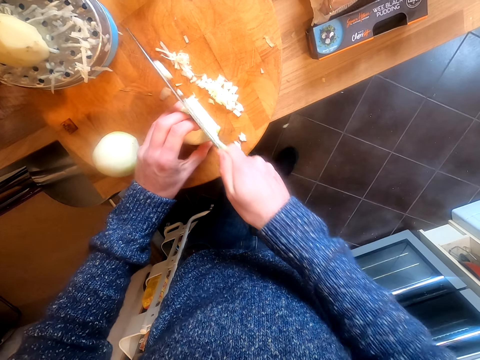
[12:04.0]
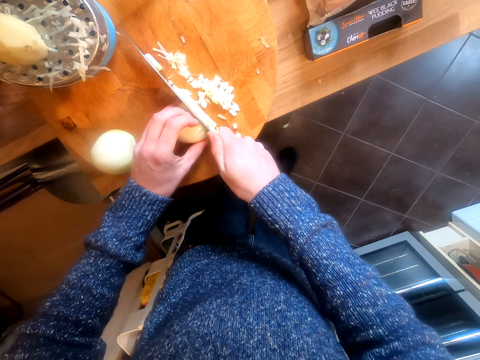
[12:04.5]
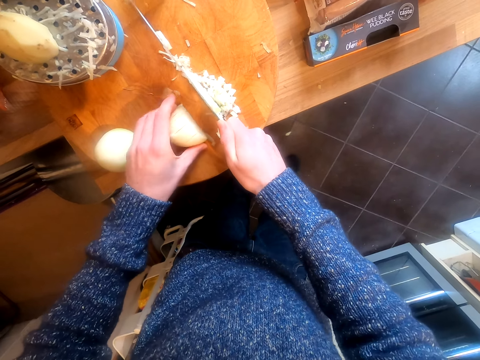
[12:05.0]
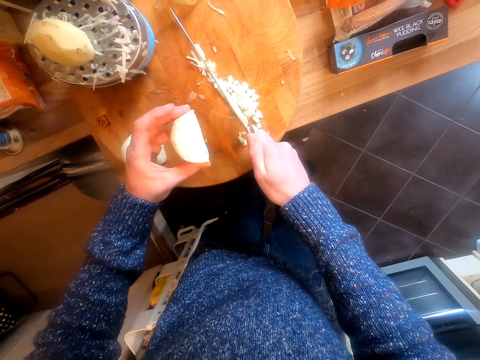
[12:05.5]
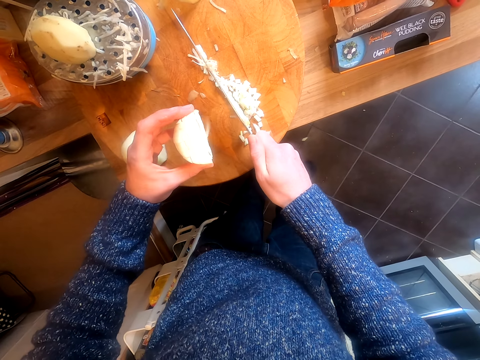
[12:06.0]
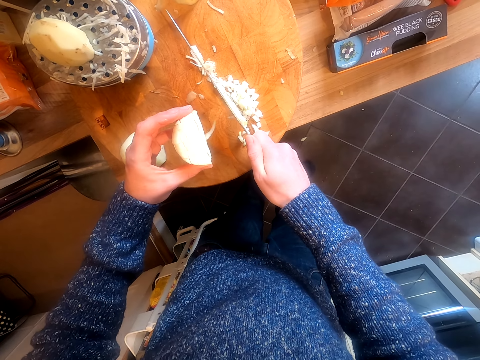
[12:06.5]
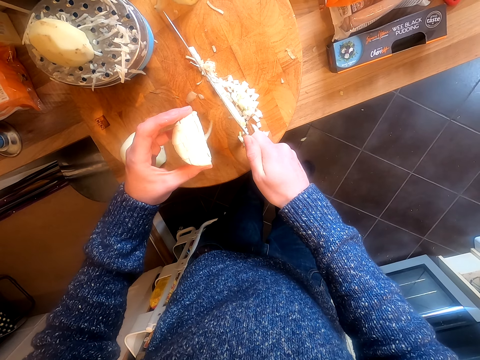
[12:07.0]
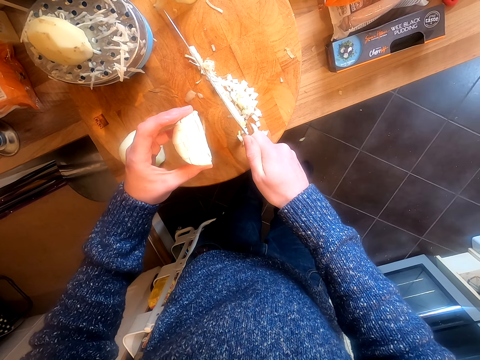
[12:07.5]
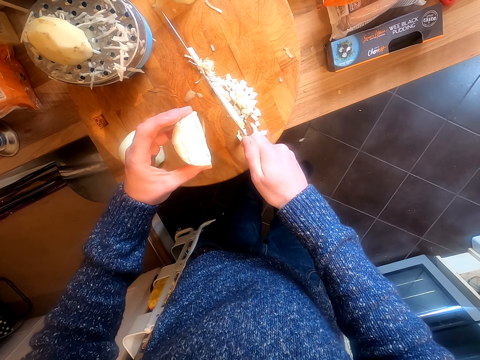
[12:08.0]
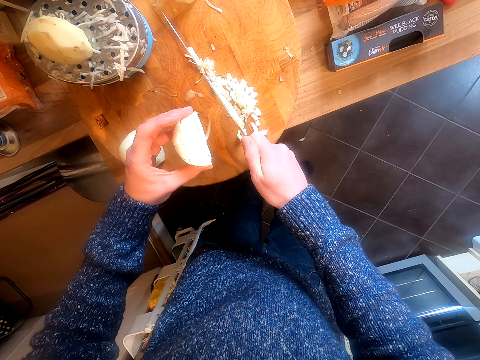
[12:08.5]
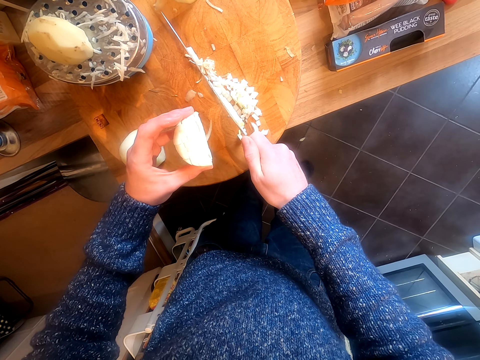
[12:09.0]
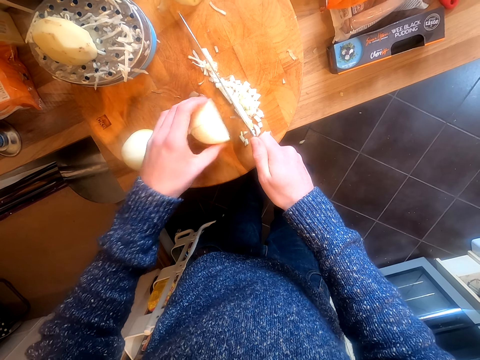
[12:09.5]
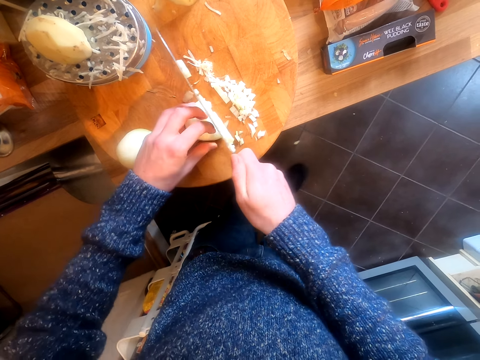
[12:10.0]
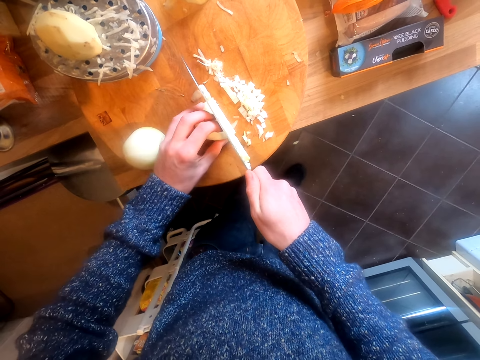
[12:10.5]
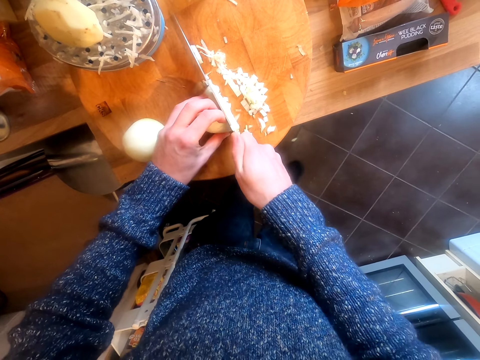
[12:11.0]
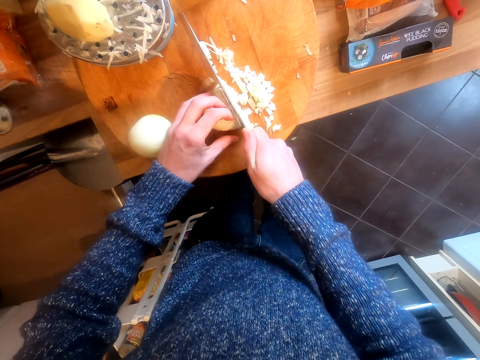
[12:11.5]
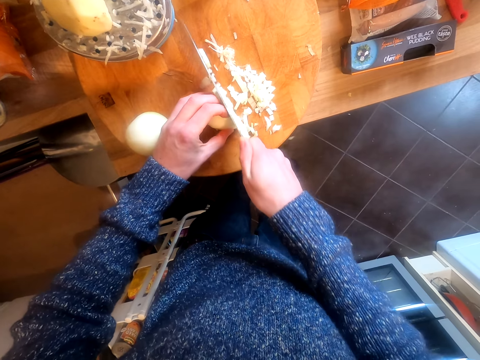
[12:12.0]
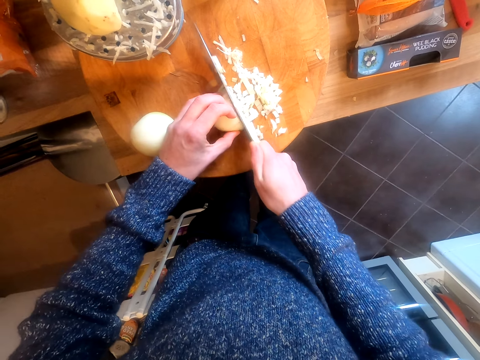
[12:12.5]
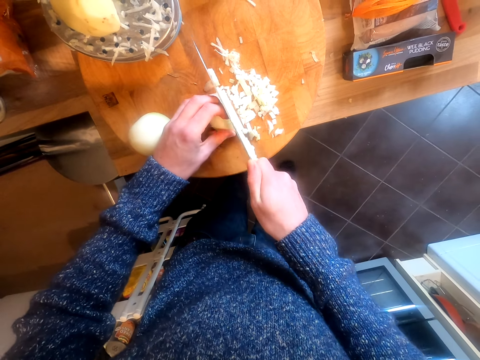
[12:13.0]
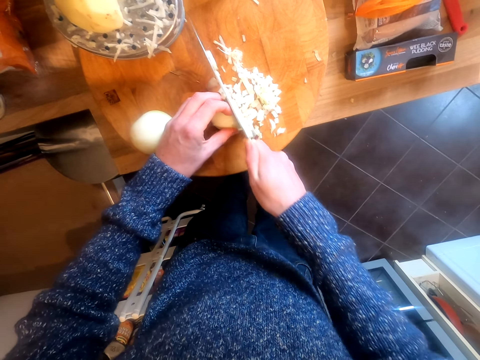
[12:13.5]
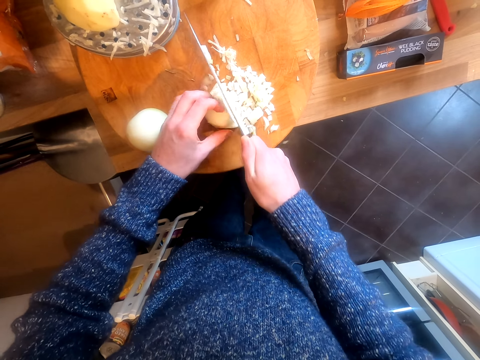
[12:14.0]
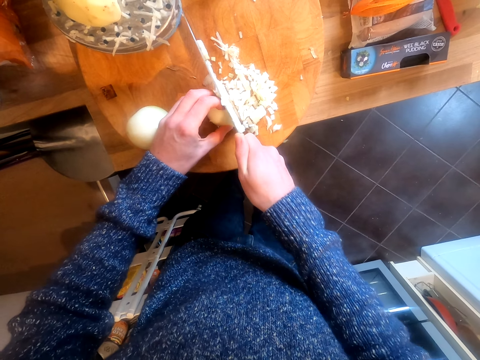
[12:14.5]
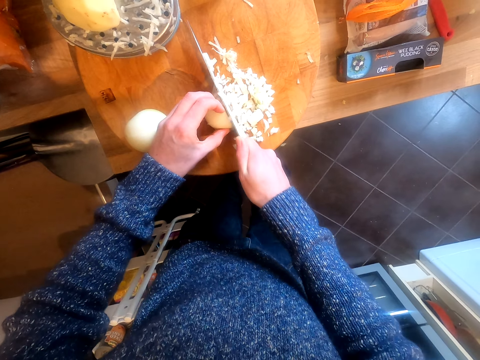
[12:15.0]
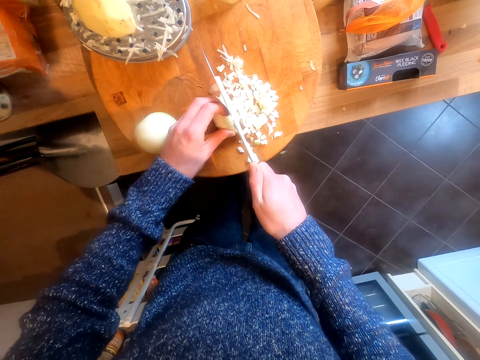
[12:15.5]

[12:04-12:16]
The camera wearer chops the onion. They look at the onion. They put the onion on the chopping board. They chop the onion.

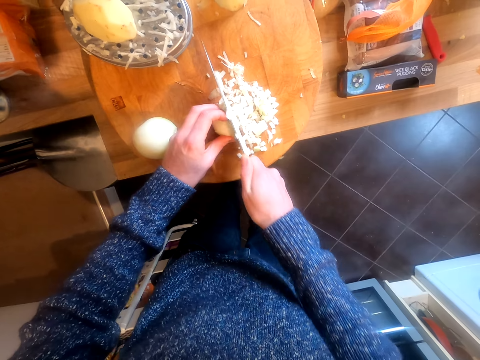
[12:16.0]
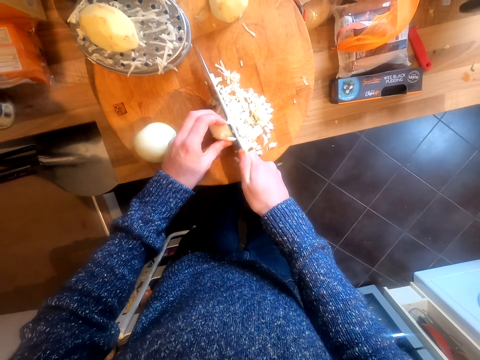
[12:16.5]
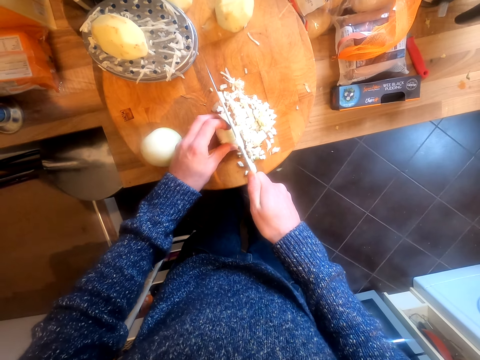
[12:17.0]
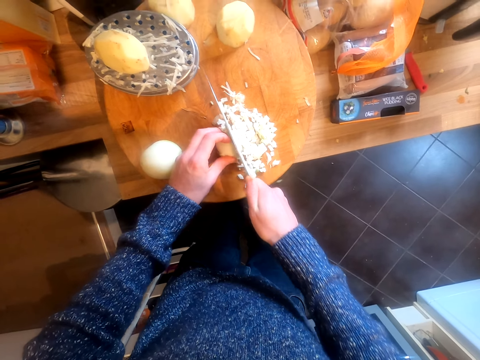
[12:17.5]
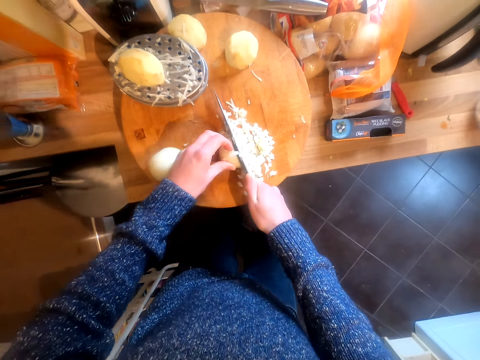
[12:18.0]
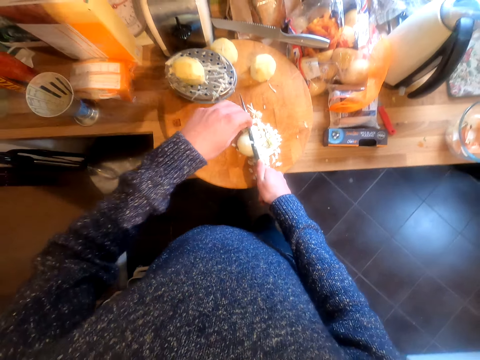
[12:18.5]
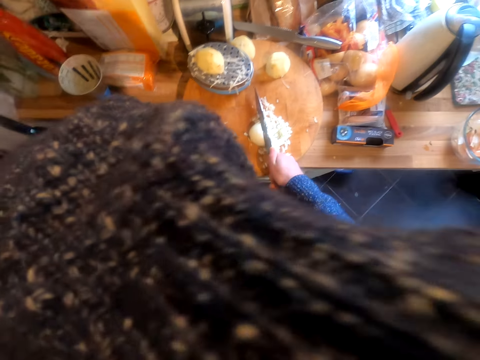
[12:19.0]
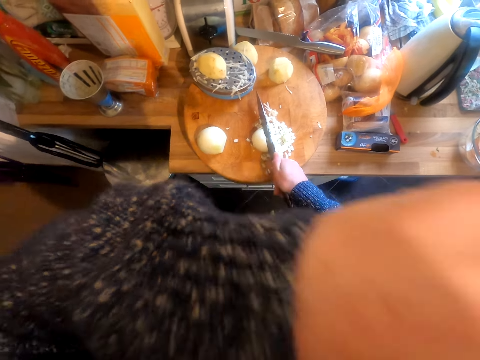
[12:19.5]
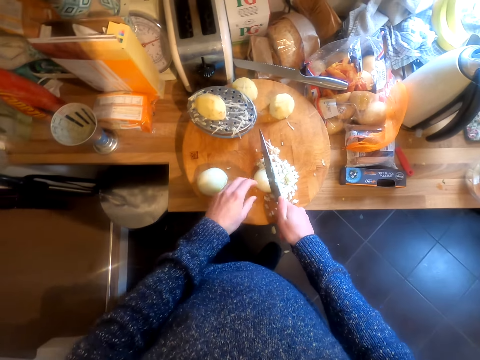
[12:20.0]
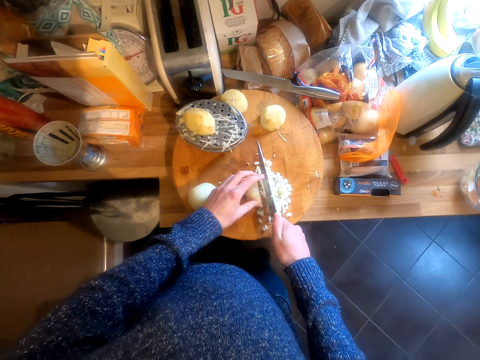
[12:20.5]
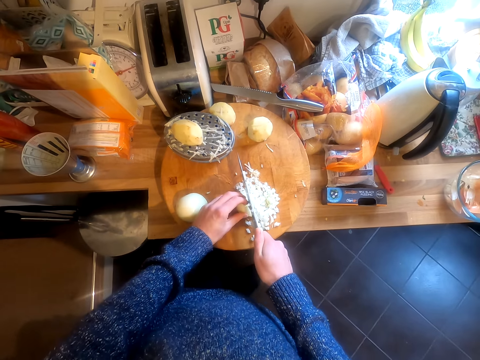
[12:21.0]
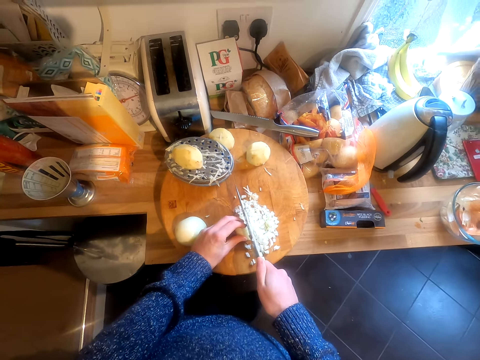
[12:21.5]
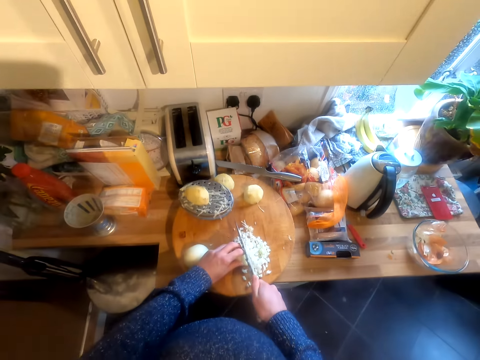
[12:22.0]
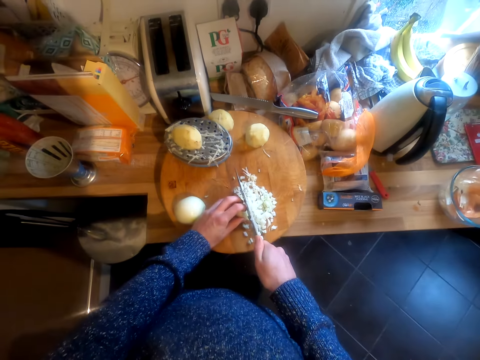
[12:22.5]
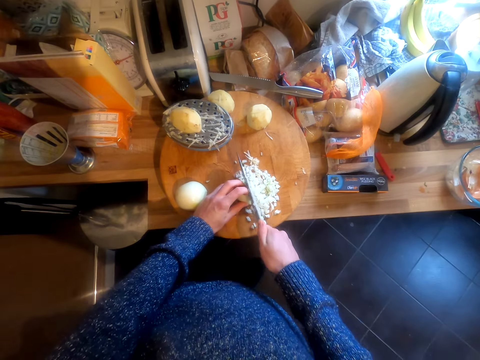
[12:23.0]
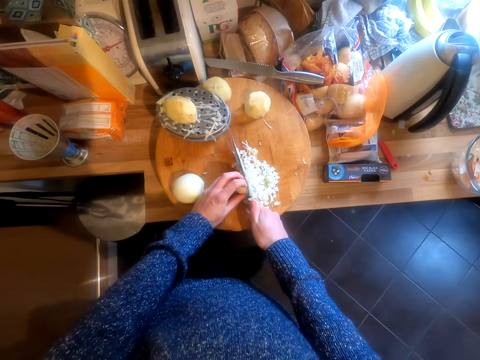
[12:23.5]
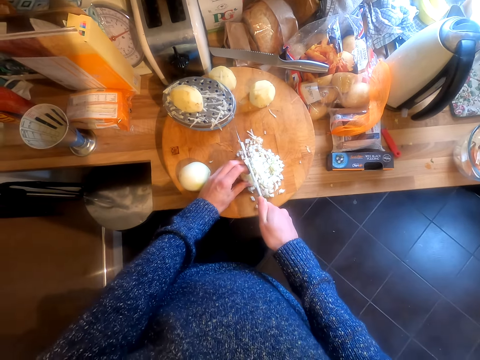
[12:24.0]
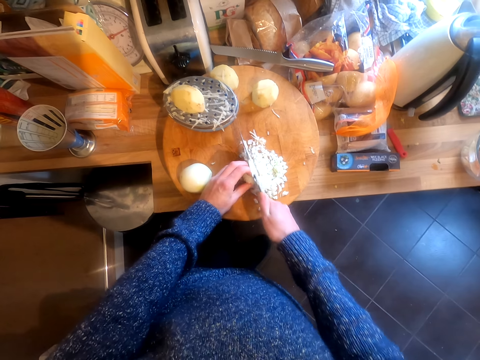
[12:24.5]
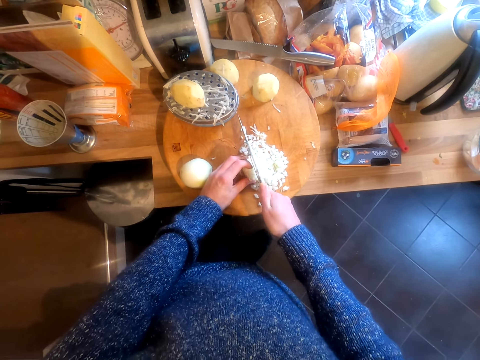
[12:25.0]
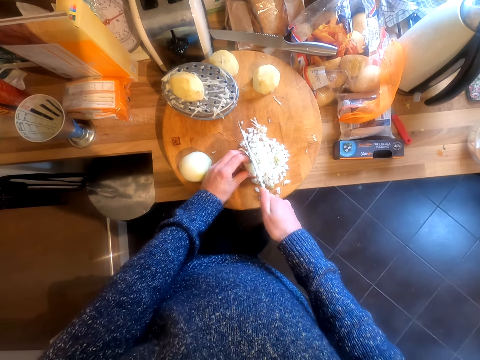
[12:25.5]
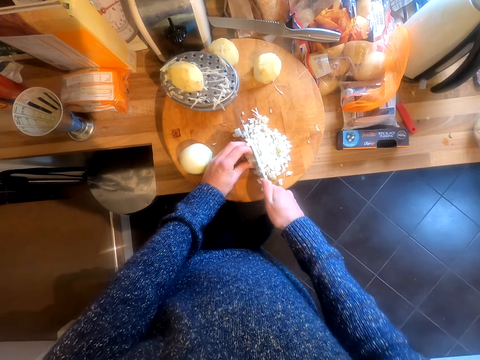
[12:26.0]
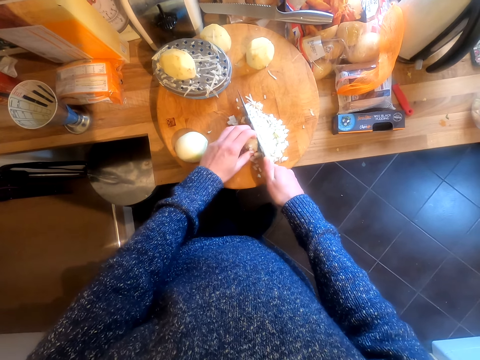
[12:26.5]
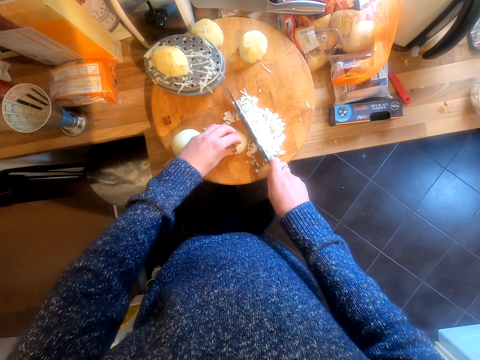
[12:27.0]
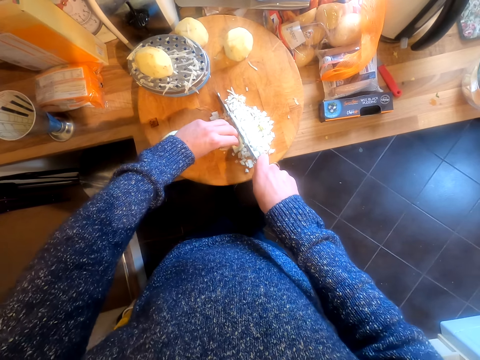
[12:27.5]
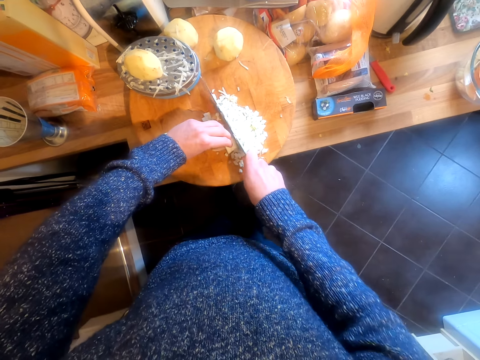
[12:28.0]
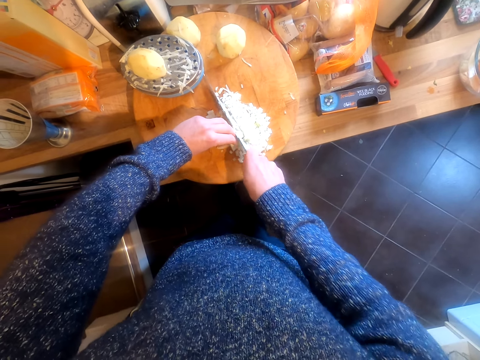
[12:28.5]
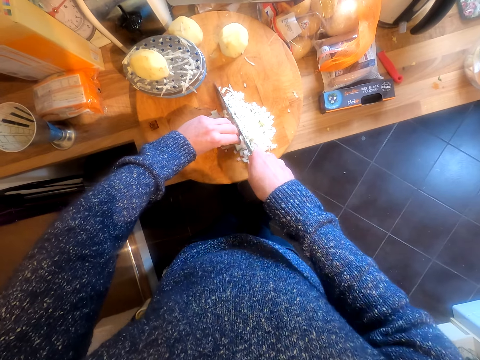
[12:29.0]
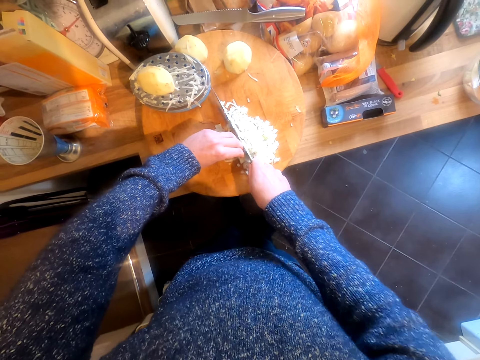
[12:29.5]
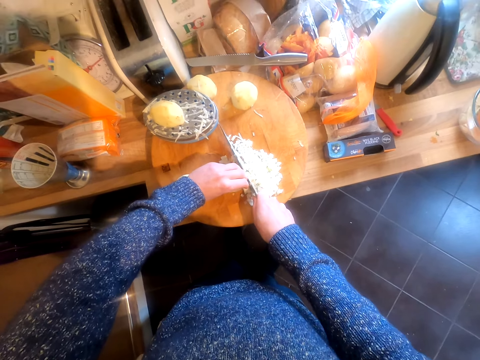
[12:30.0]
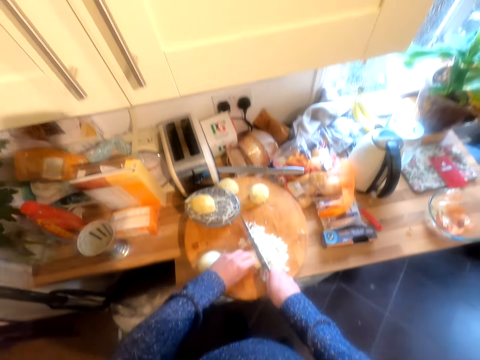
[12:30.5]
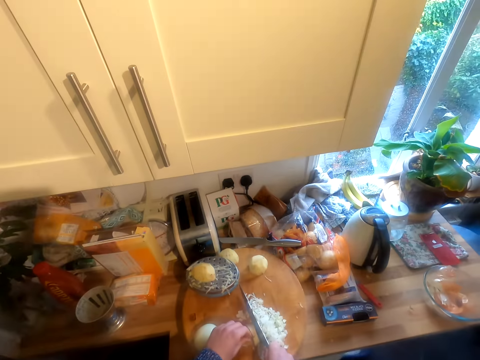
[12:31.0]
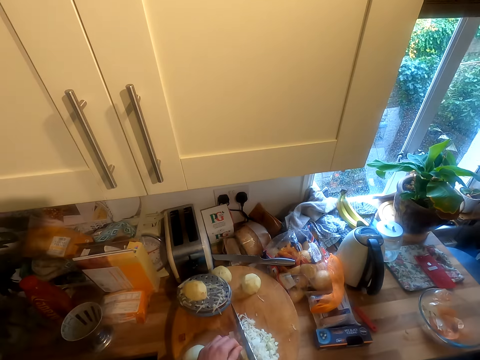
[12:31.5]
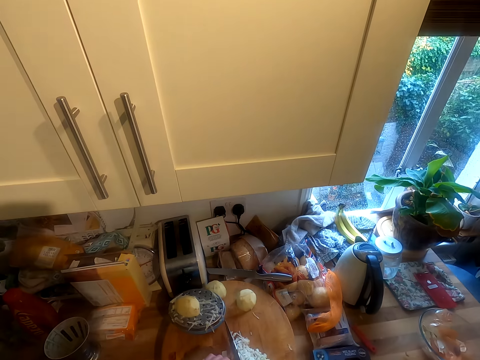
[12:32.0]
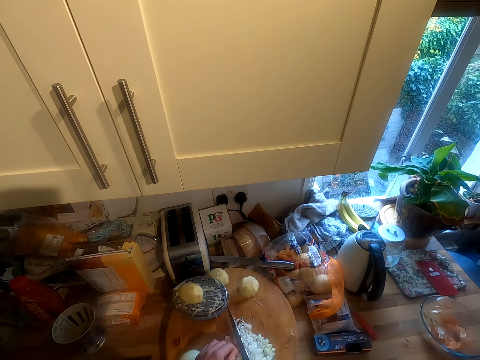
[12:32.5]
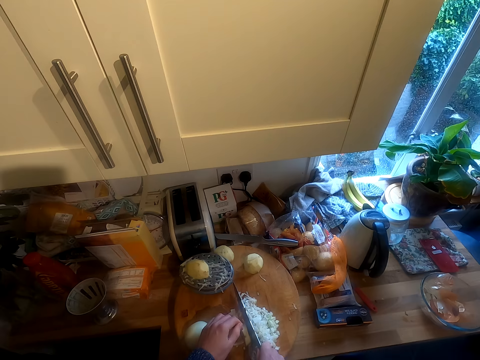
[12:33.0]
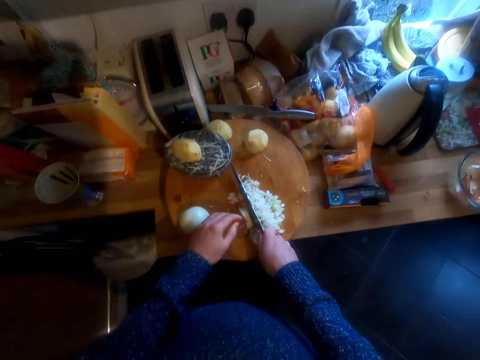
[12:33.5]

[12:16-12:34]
The camera wearer wipes his eyes. He holds the onion. He moves his head. He chops the onion. He lifts his head.
